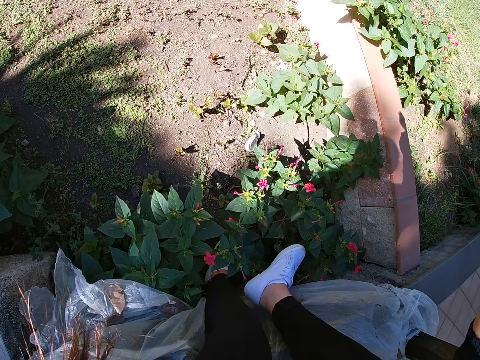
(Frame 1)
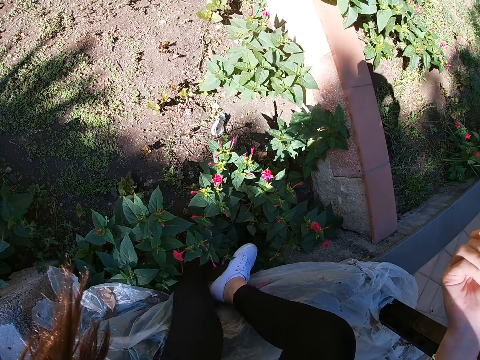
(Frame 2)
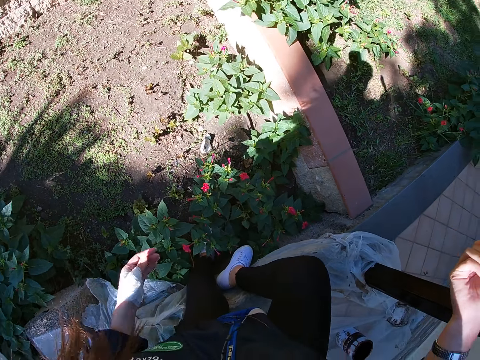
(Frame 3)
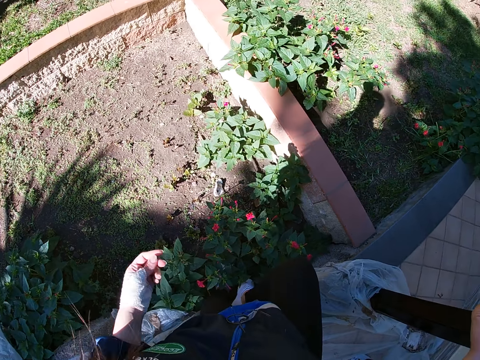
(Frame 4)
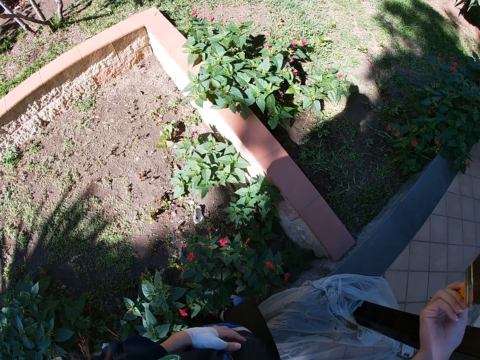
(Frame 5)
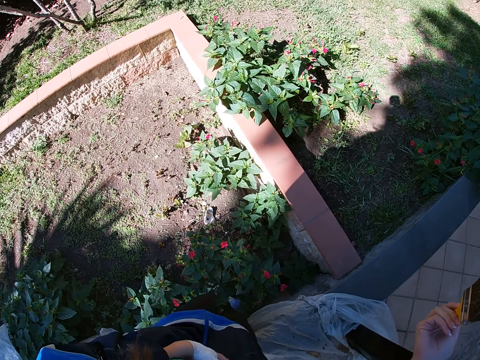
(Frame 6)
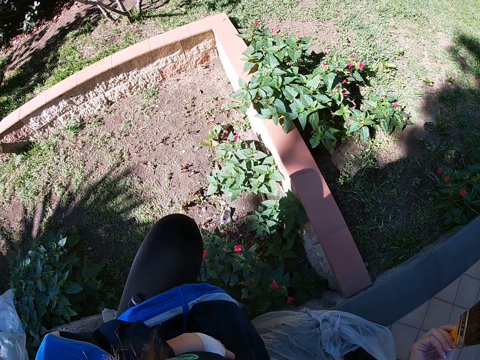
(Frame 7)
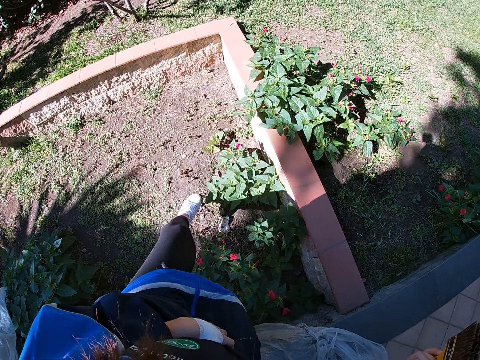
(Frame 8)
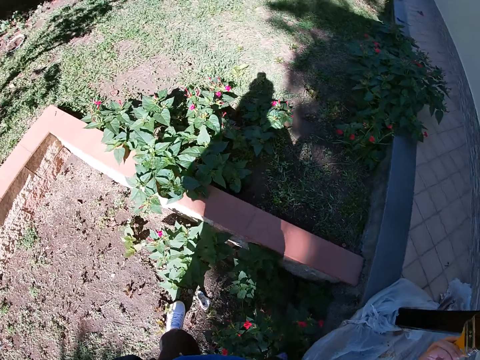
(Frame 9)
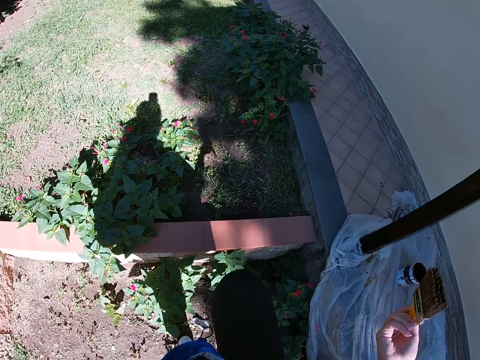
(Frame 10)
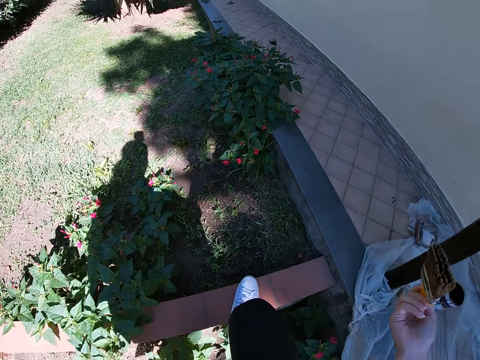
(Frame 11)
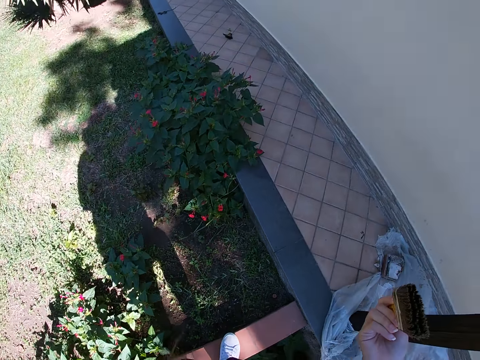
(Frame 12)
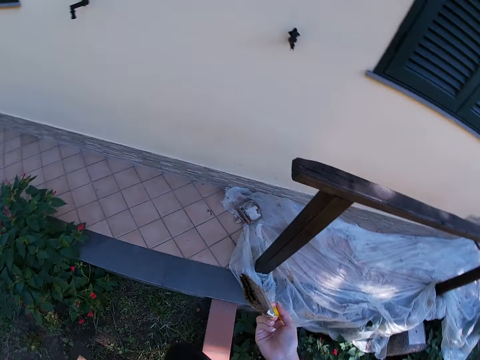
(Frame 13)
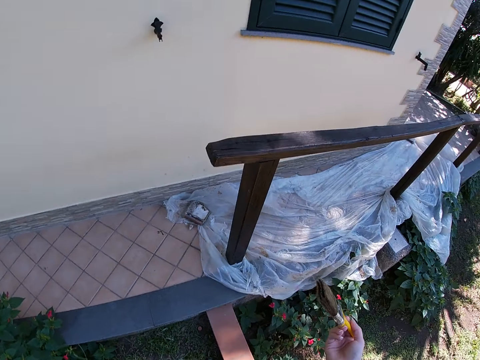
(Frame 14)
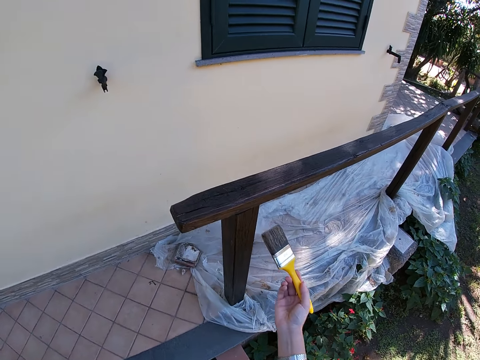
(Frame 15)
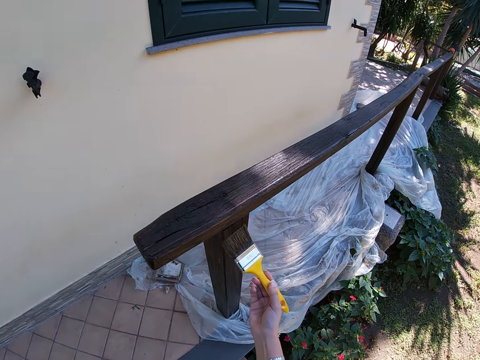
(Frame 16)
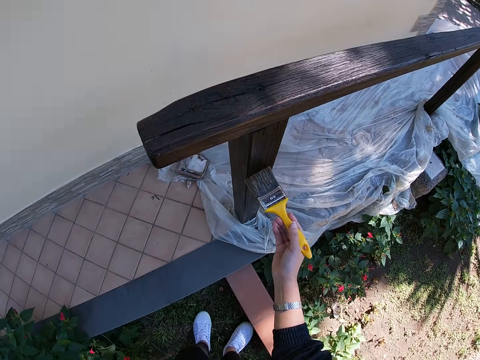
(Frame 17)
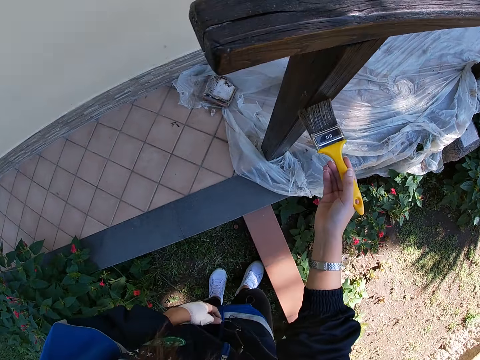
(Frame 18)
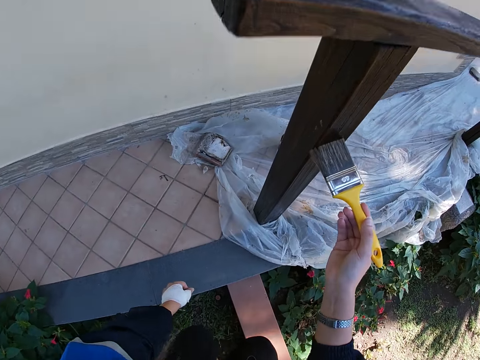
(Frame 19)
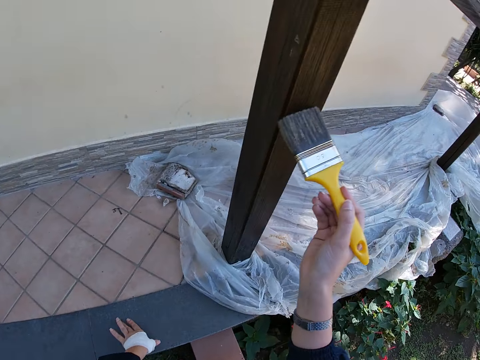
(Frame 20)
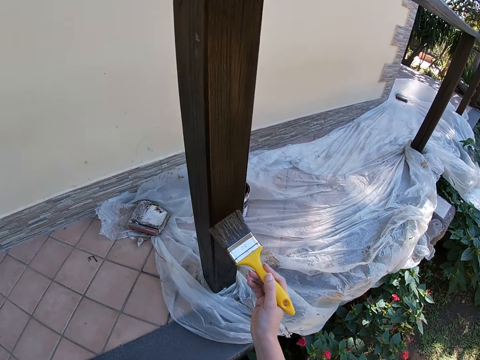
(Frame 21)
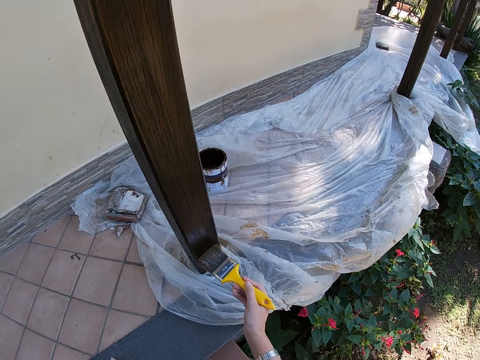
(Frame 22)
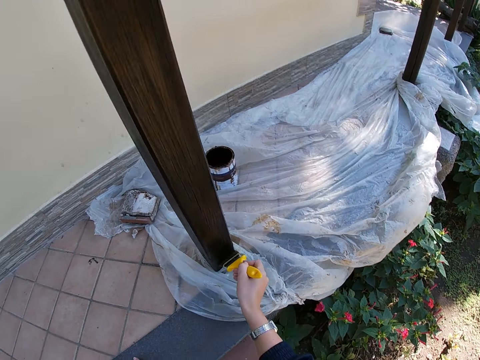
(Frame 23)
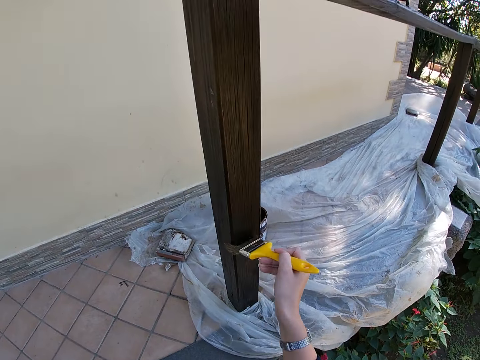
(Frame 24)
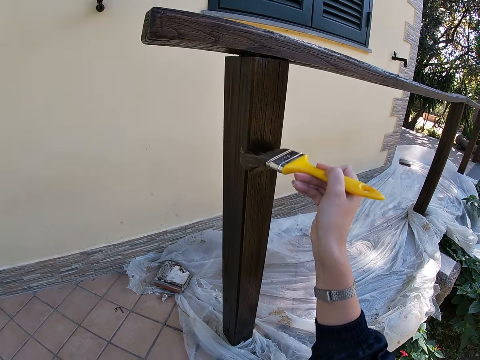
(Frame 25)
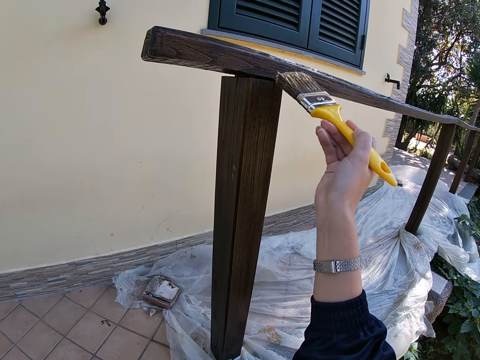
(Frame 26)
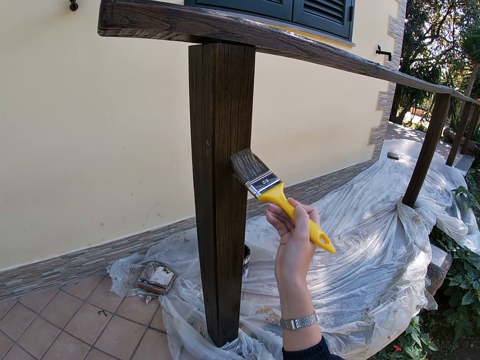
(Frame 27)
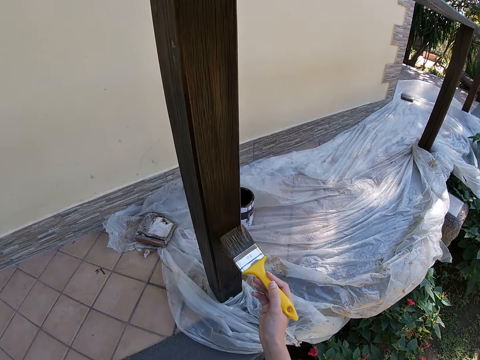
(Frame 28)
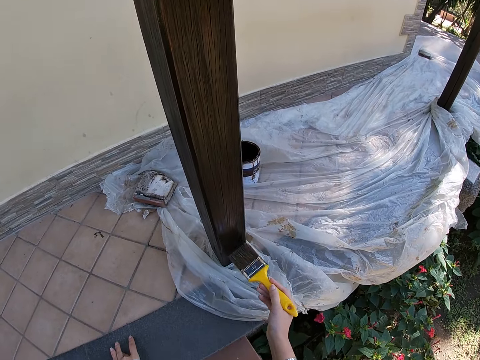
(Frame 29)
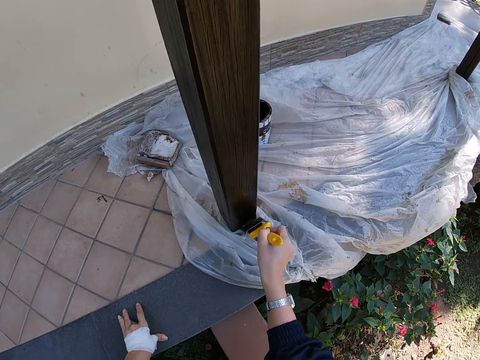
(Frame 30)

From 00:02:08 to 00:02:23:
The camera wearer walks around the compound. They paint the balcony with the paint brush.

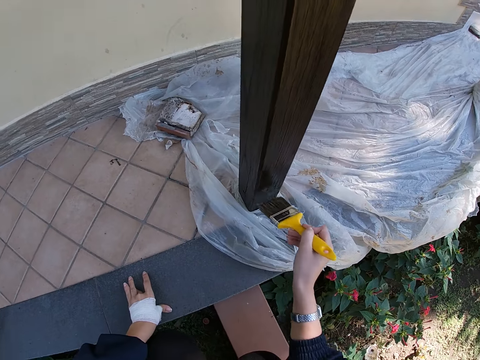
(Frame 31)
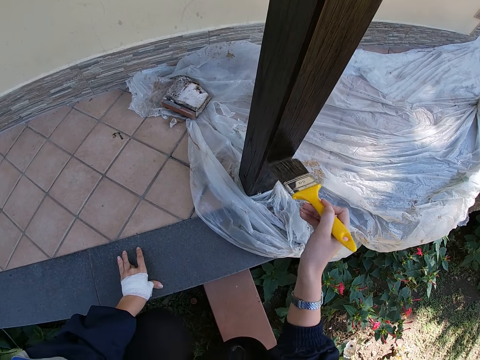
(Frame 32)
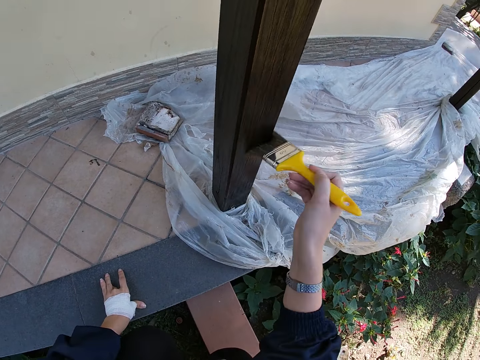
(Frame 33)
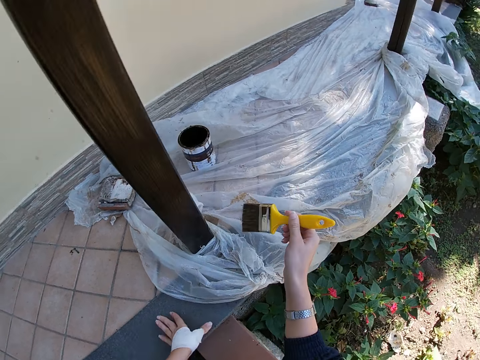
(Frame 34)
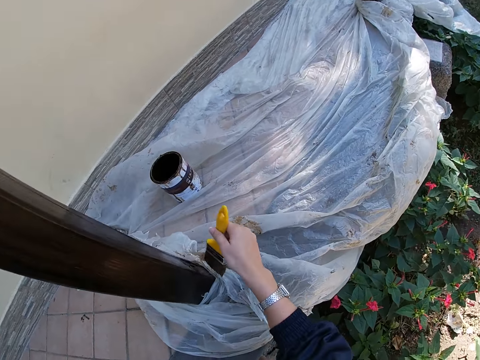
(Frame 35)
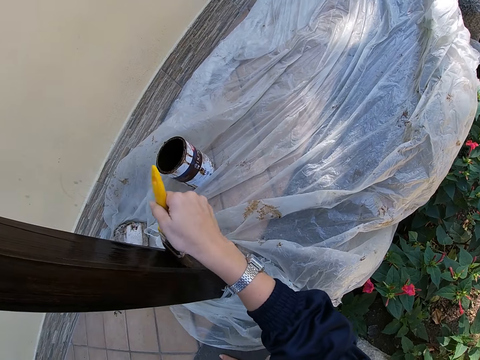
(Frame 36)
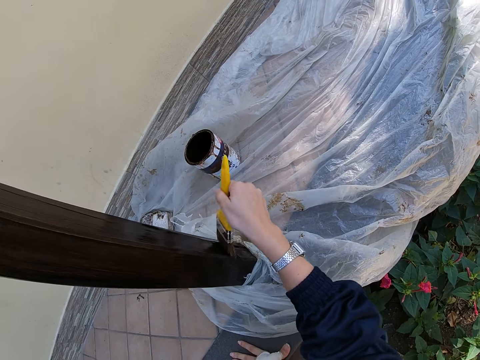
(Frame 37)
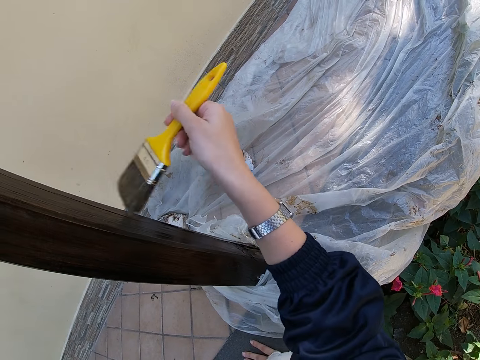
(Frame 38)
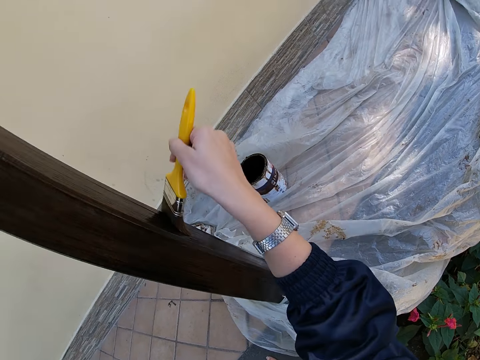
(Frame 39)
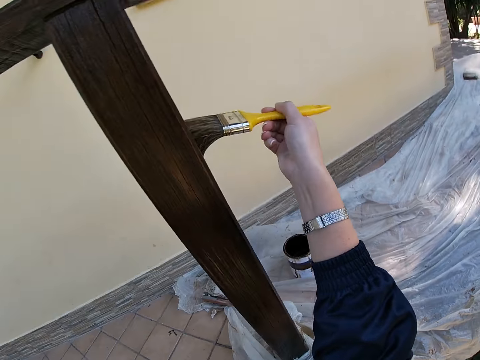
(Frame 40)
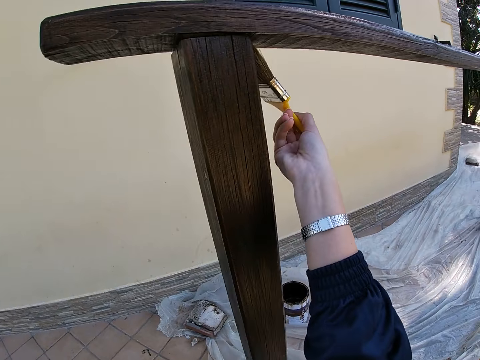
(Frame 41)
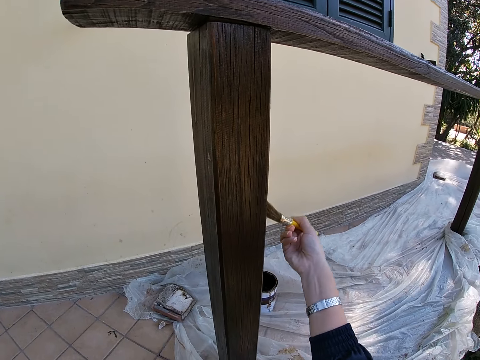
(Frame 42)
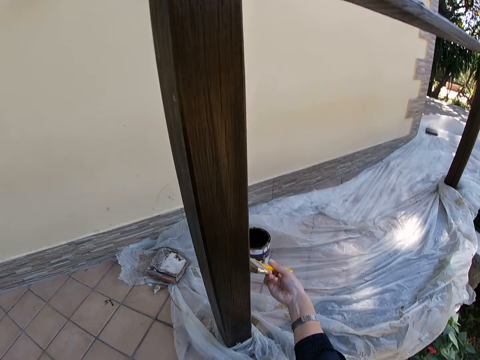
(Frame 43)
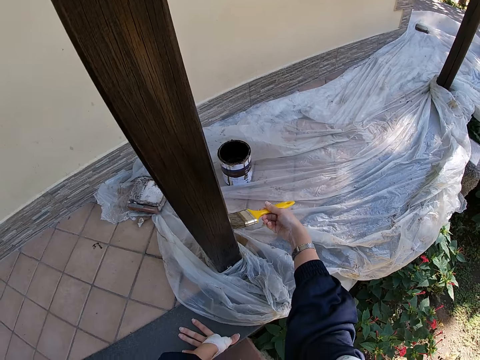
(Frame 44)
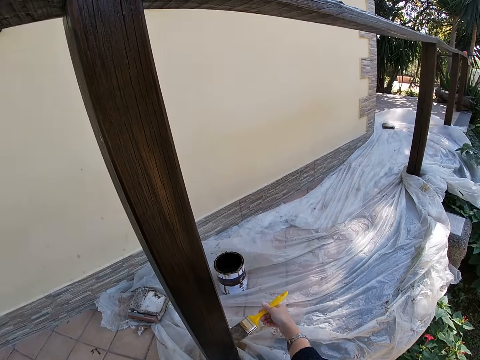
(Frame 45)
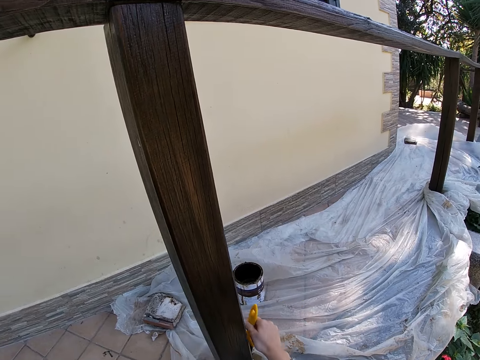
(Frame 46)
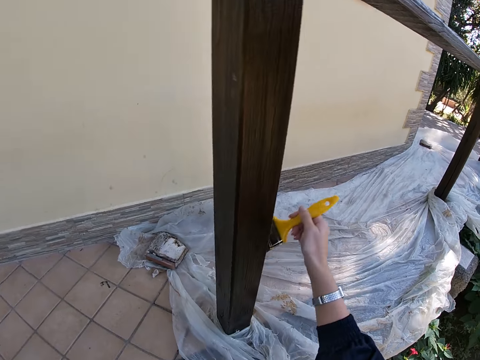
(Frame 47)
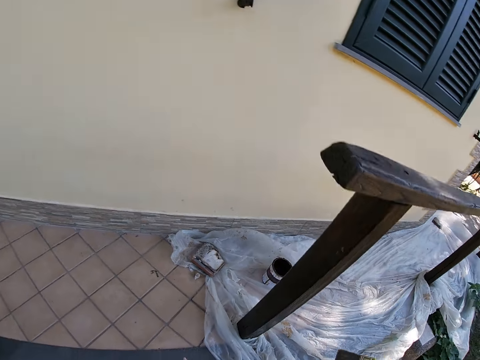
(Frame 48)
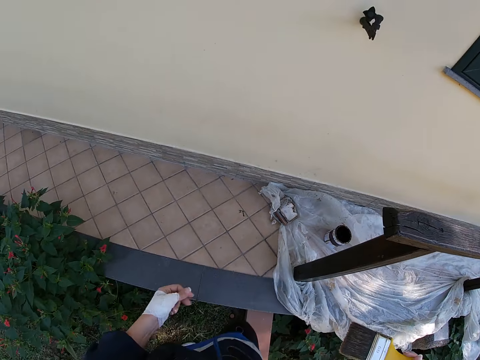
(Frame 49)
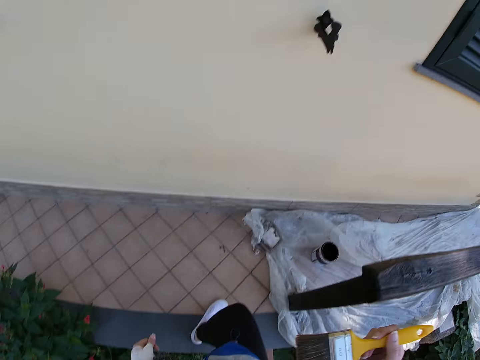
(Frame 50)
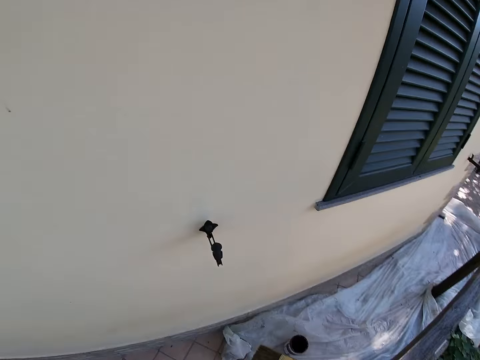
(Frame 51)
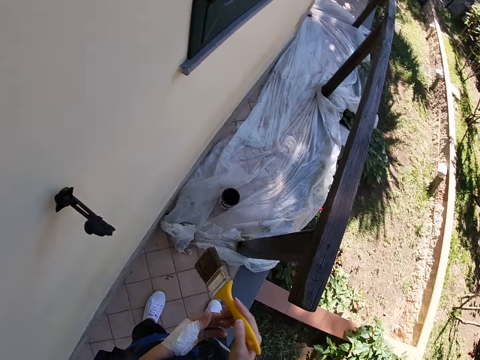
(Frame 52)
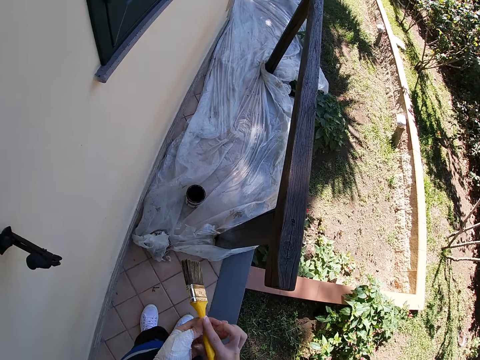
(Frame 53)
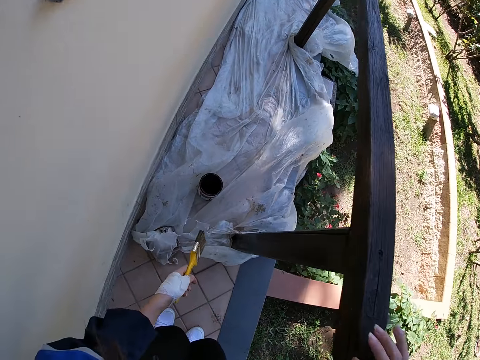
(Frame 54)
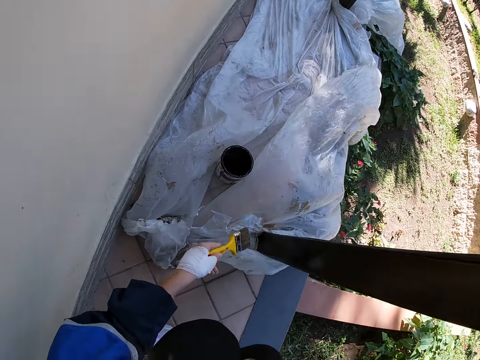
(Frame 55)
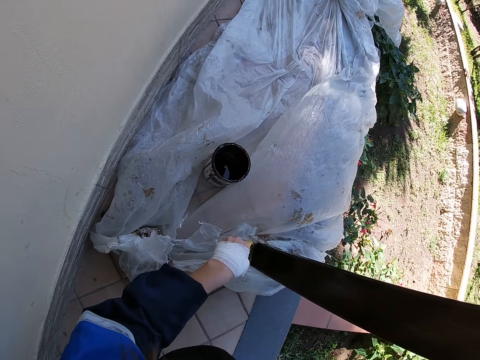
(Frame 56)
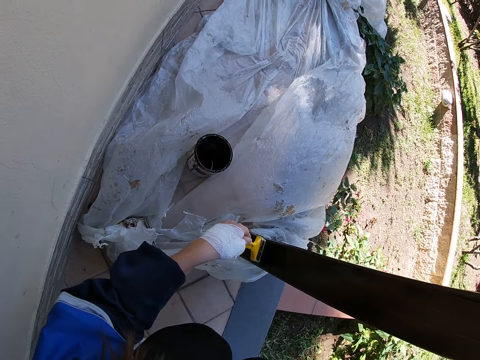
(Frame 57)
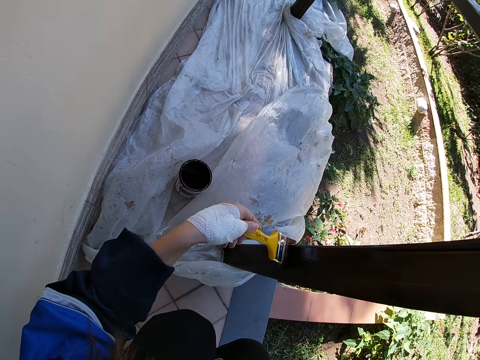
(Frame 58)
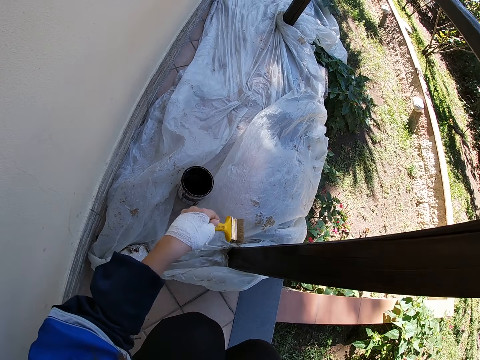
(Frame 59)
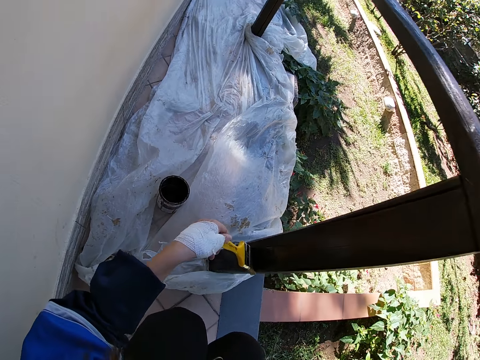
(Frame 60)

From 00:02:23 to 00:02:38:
The camera wearer stops painting the balcony. They move to the balcony. They paint the balcony with the paint brush.
